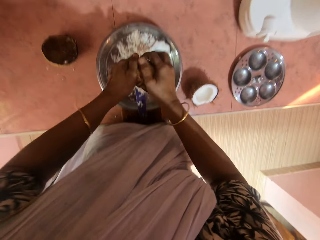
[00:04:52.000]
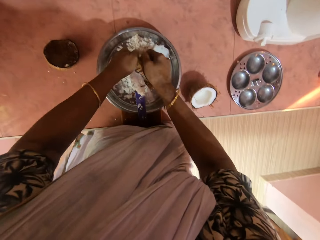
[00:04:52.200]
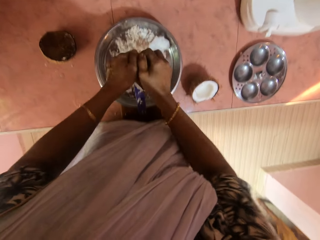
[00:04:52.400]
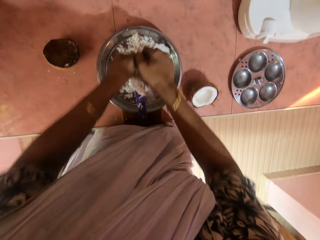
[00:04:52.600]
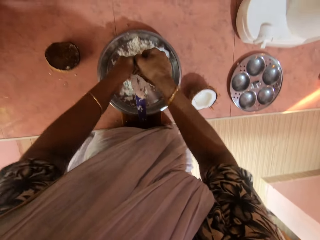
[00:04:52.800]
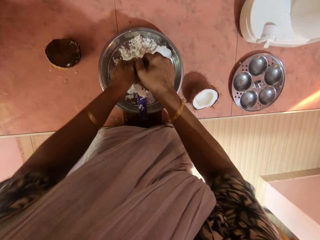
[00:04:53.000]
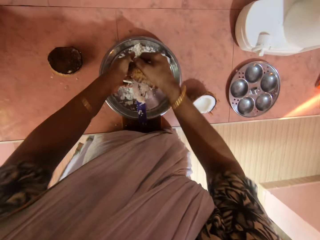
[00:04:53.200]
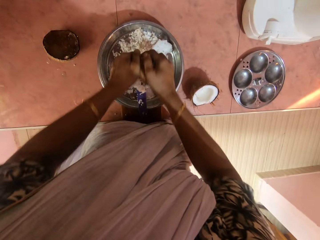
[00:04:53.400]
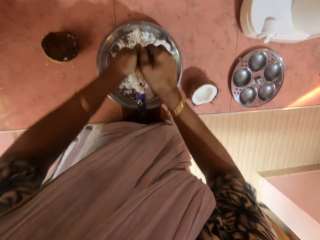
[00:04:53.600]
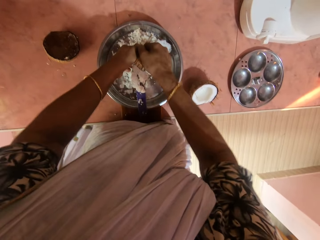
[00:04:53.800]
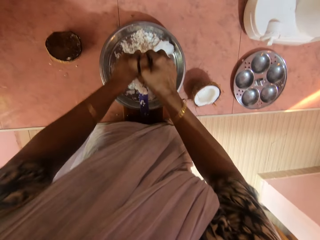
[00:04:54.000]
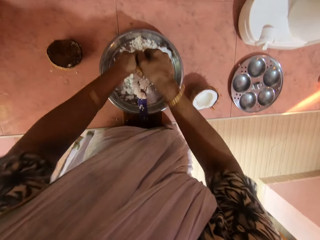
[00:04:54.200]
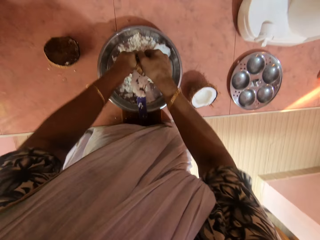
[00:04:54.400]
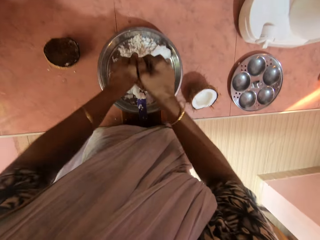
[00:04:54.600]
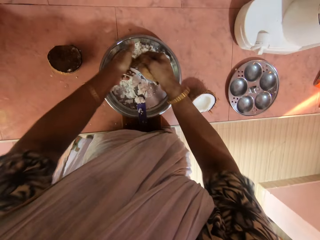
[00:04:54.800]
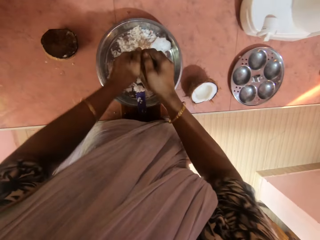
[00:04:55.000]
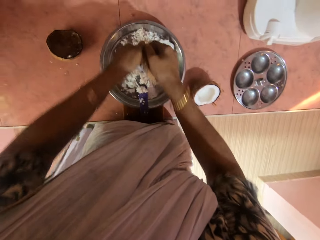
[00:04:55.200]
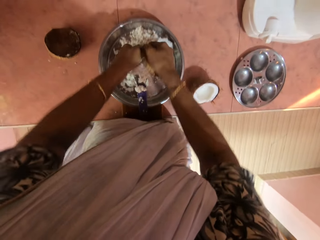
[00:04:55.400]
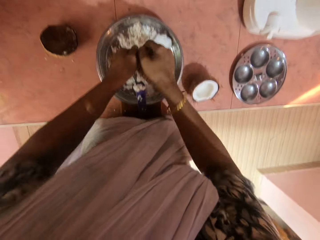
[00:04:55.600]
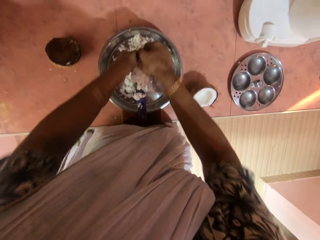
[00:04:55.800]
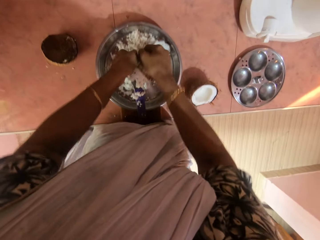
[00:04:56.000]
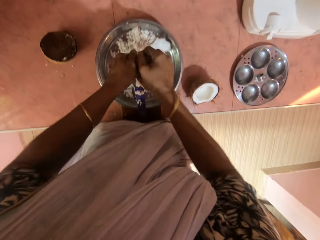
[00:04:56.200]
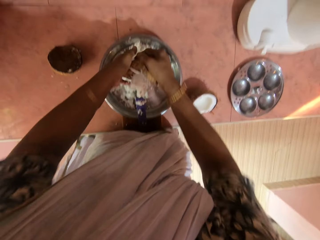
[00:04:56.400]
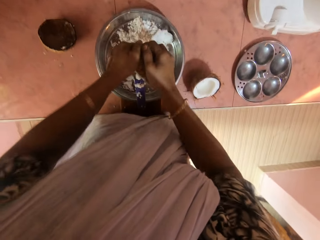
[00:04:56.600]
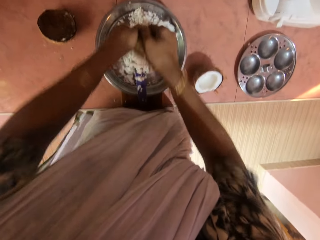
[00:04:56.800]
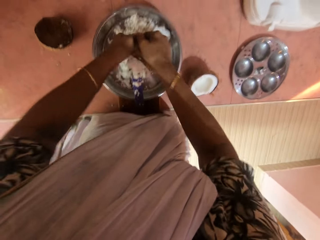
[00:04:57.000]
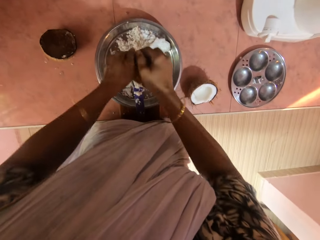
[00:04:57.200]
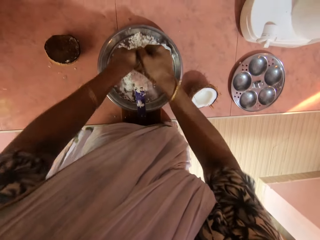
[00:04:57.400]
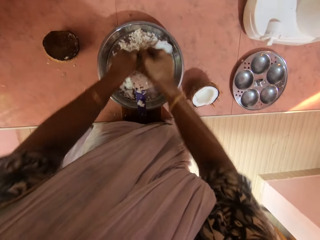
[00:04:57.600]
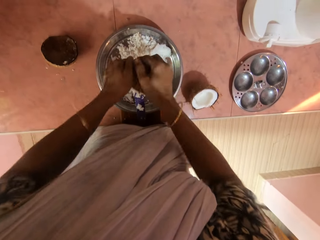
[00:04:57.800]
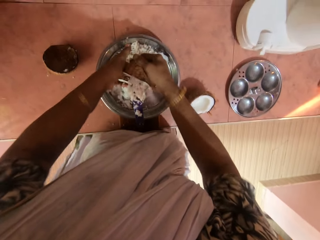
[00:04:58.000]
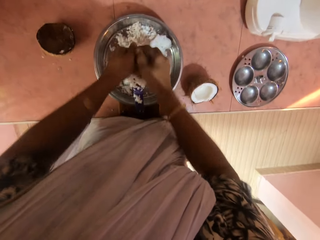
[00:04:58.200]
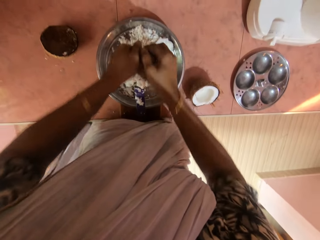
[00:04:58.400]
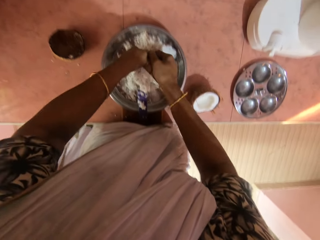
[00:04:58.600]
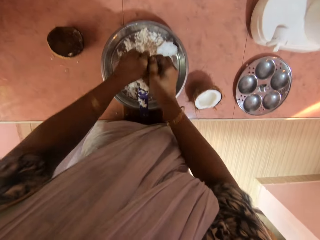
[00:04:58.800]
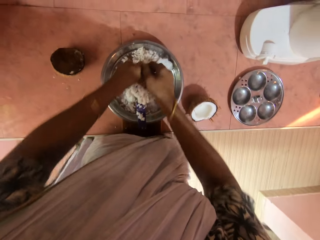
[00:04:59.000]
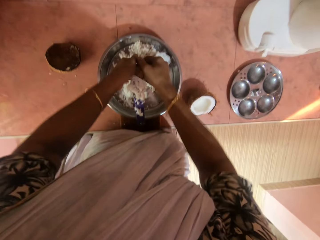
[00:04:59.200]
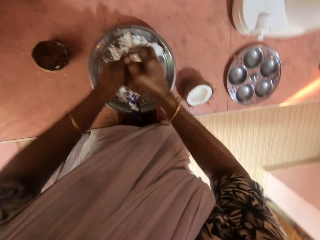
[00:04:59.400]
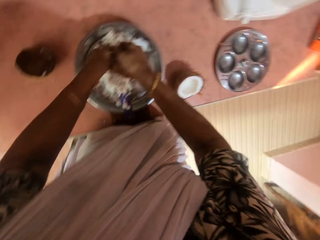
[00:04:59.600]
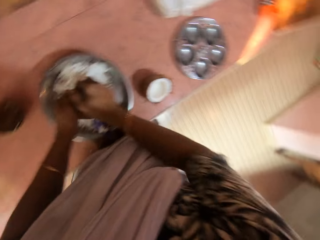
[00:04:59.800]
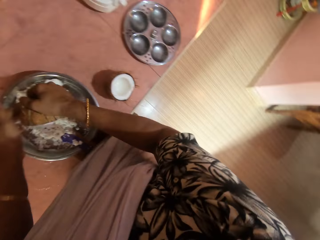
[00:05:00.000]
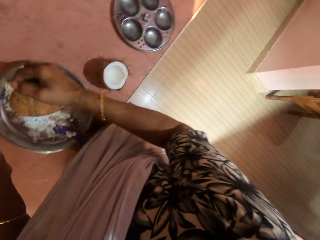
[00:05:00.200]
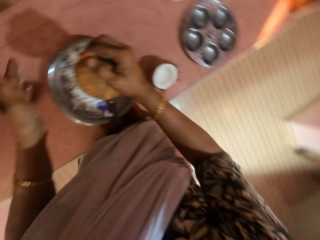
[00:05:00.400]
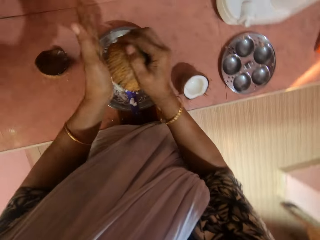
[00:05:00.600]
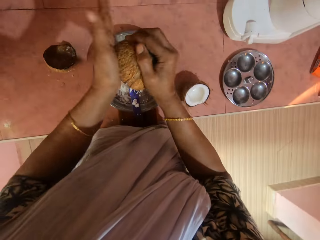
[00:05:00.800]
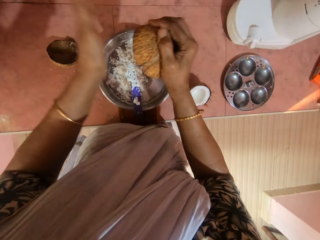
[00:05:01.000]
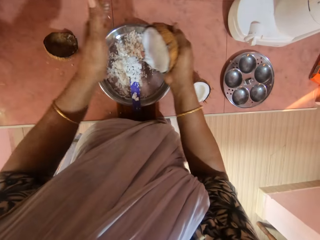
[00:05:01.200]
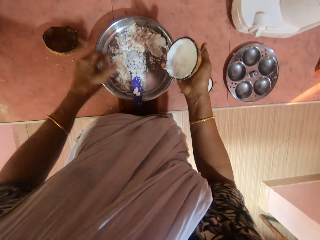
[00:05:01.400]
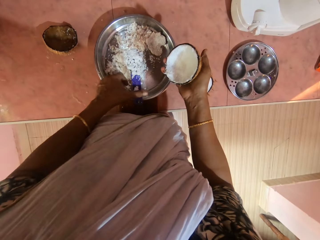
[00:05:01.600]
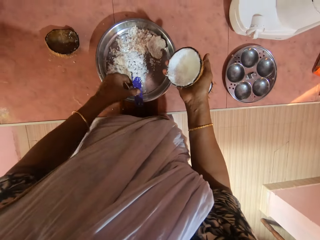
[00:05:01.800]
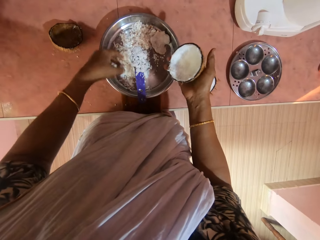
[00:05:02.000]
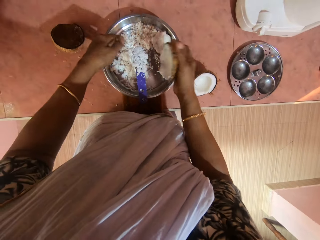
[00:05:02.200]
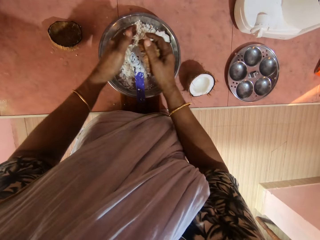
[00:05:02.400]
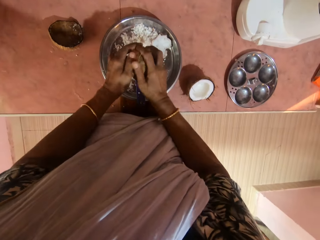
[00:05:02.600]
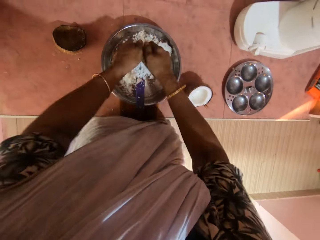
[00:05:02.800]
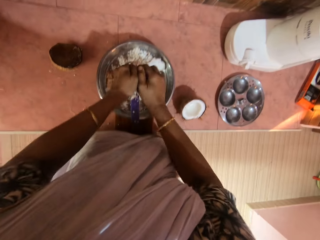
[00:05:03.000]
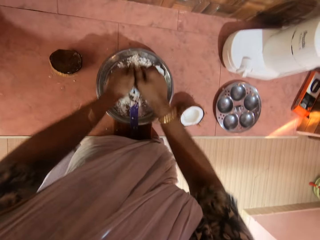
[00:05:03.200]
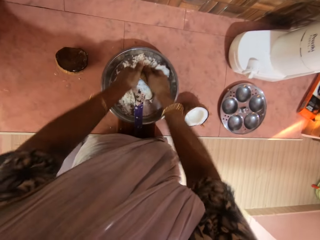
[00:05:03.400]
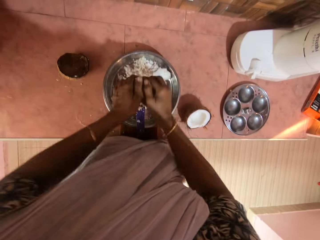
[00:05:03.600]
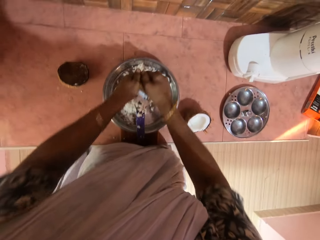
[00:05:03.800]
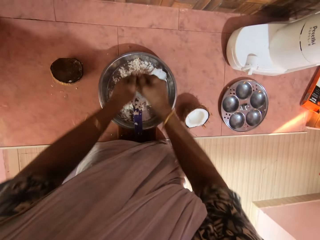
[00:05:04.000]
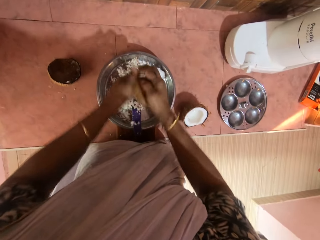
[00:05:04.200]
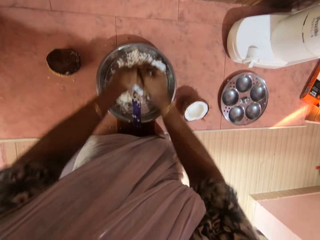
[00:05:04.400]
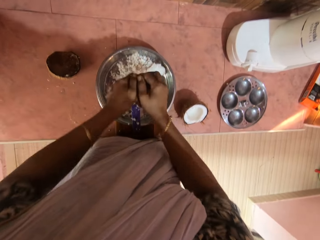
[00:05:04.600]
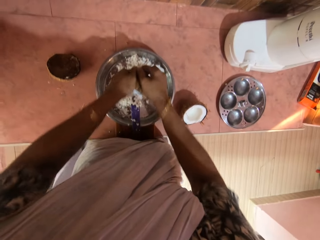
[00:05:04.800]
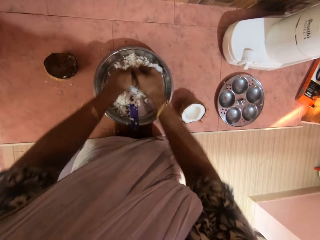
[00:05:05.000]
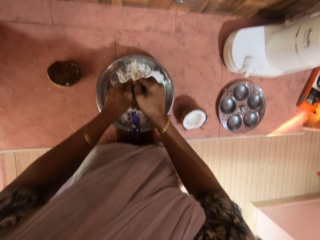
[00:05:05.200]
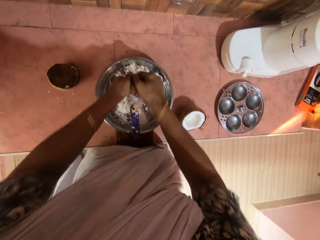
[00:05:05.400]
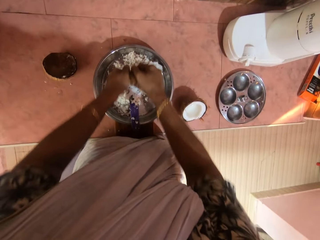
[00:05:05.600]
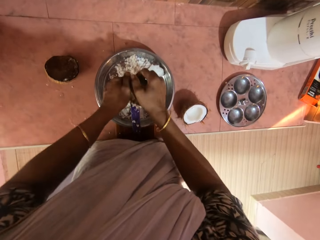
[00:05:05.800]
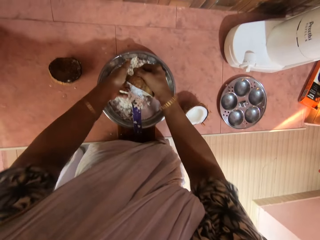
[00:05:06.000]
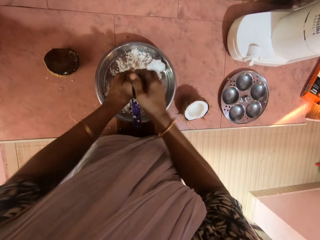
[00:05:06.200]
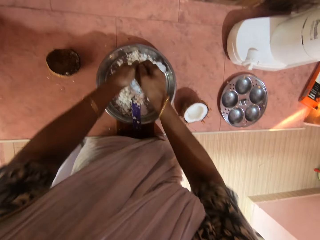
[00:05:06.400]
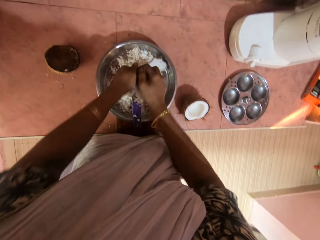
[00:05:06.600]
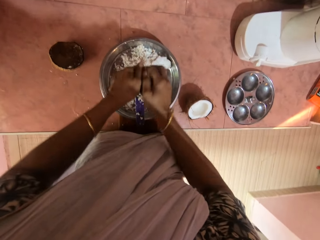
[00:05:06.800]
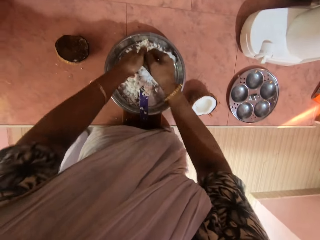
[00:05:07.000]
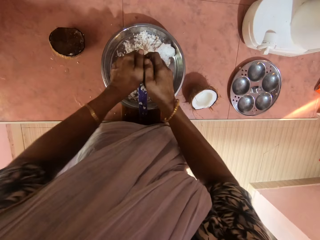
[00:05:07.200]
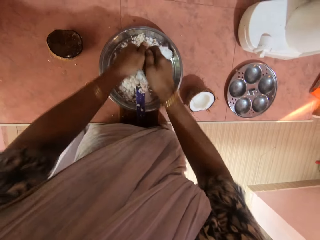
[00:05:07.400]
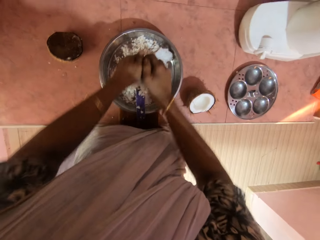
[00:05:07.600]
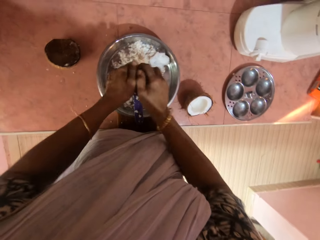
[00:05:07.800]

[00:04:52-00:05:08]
The camera wearer looks around a room. She hits the coconut in her right hand with her left hand. She removes the coconut from the grater in the bowl on the table with her left hand. She grates the coconut with the grater on the table into the bowl with both hands.

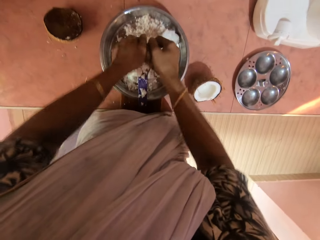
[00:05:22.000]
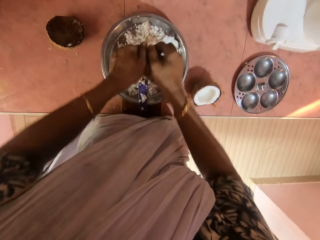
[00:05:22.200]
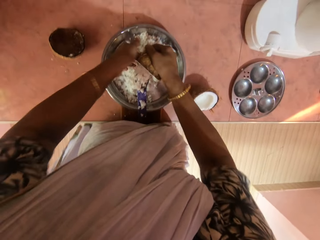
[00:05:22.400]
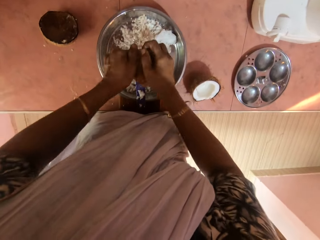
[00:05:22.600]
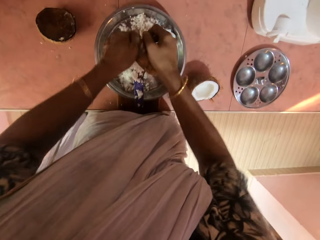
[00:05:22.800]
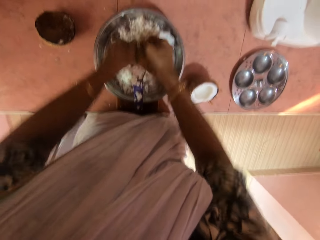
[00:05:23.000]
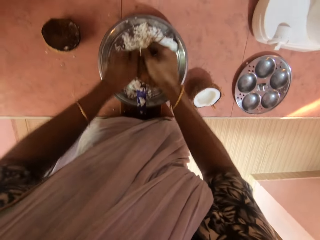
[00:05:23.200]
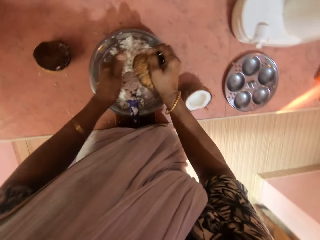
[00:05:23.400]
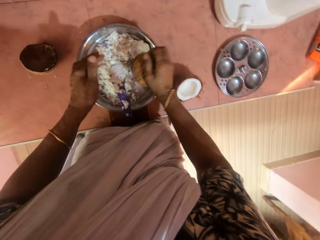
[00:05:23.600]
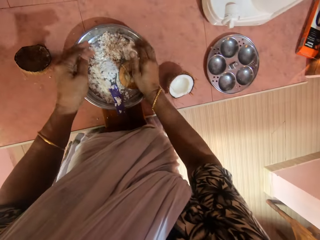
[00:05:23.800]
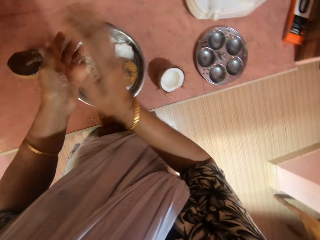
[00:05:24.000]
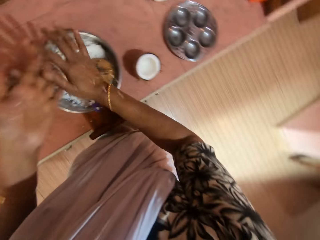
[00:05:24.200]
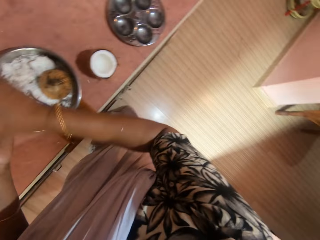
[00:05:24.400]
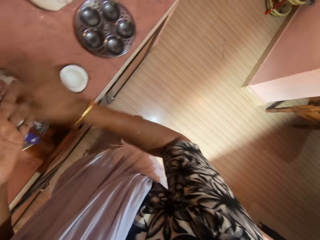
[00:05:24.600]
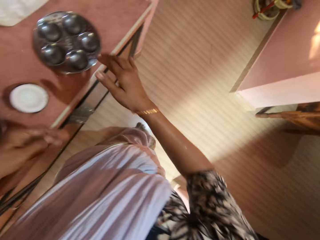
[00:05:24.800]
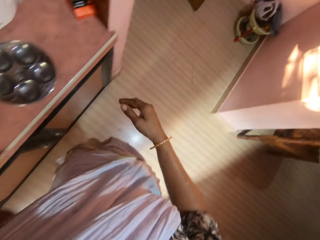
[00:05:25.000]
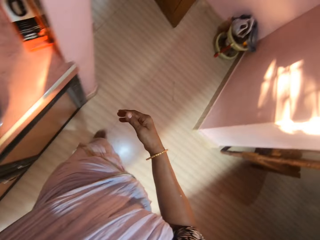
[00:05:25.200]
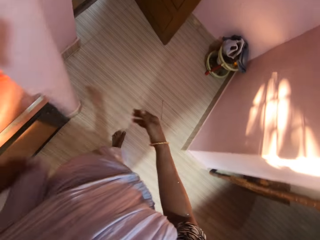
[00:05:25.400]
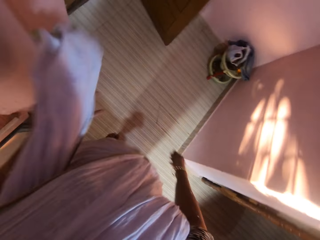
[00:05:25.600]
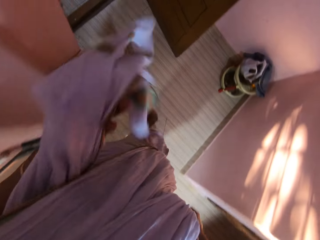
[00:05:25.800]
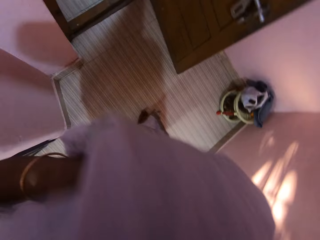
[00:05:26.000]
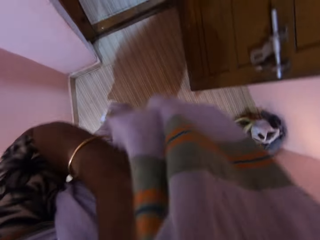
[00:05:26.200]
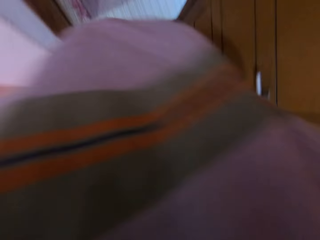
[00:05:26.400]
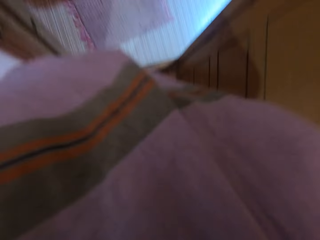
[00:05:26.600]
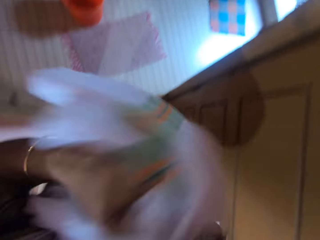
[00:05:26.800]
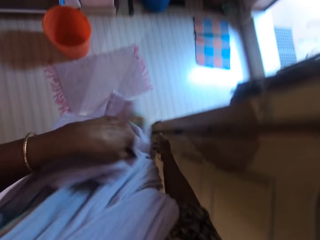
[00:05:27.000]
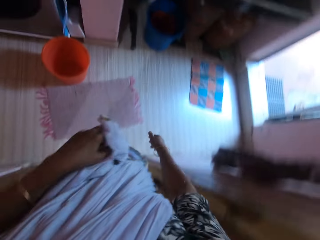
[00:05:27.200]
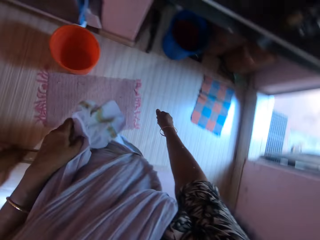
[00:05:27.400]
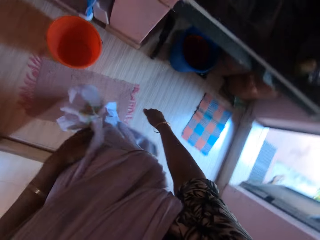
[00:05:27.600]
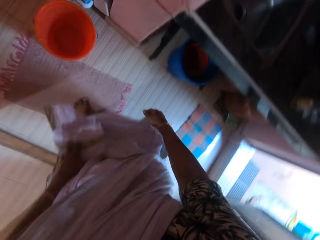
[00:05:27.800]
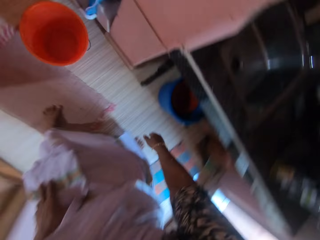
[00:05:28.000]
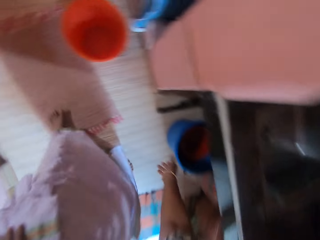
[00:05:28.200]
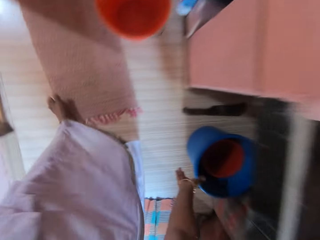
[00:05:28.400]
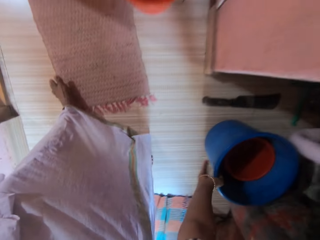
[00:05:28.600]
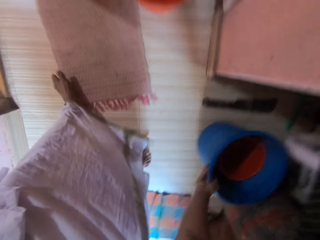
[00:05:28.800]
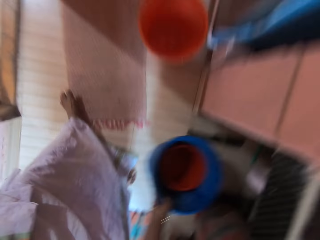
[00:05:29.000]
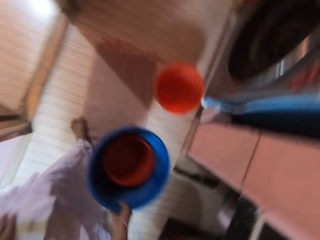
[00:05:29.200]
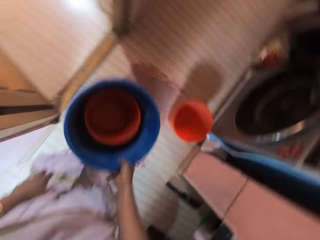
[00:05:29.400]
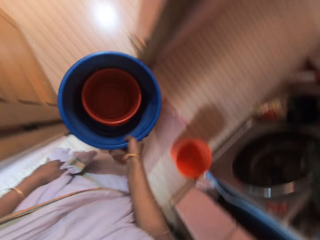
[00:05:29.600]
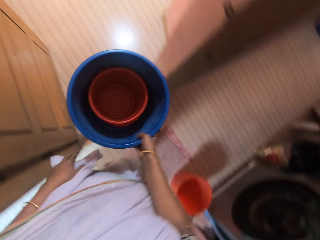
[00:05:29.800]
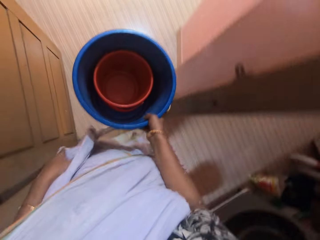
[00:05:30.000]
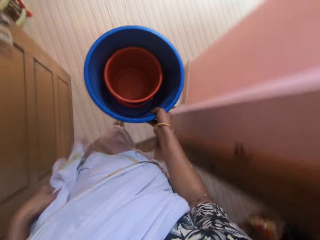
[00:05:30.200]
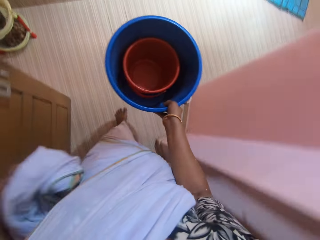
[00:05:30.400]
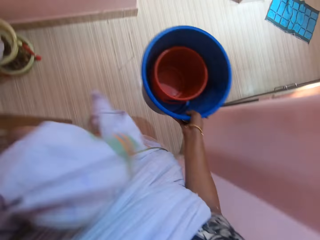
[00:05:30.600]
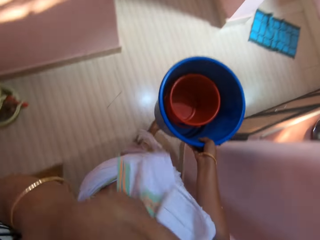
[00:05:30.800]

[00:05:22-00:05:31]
The camera wearer drops the coconut in her right hand in the bowl on the table. She cleans her hands. She walks around a room. She cleans her face with her saree in her left hand. She walks into a room. She picks up some buckets from the floor with her right hand. She walks around the room. She walks out of the room.
